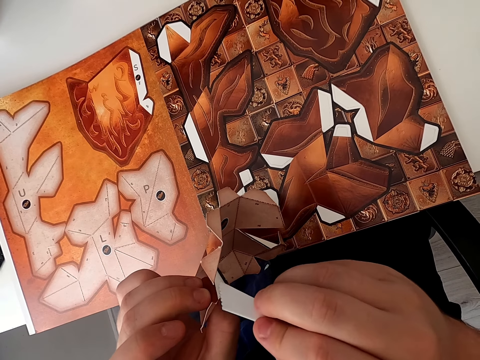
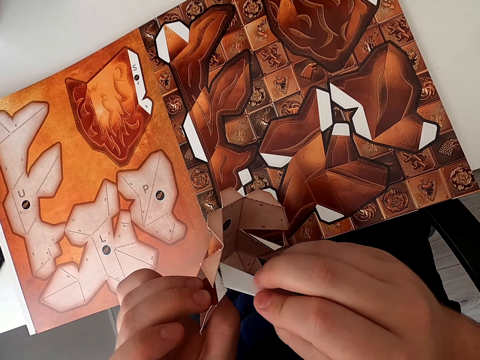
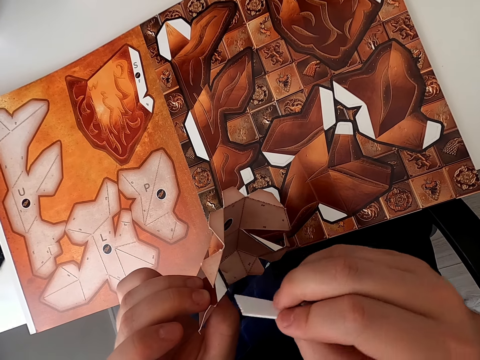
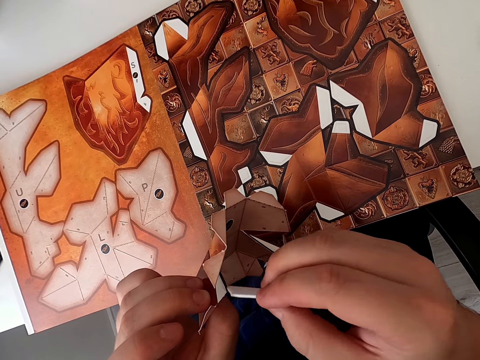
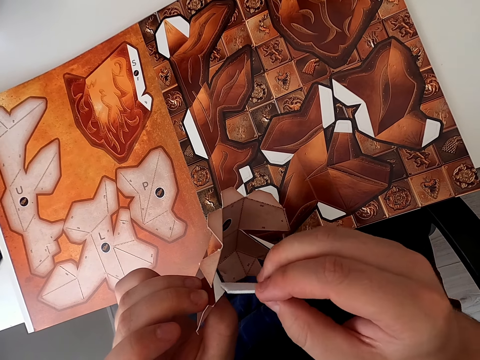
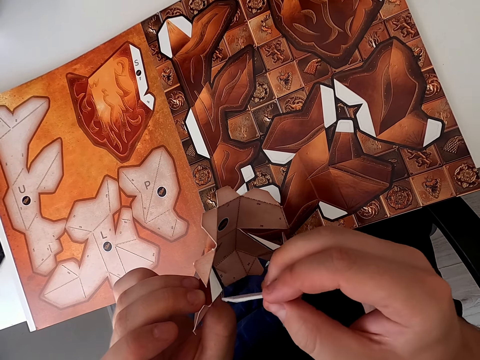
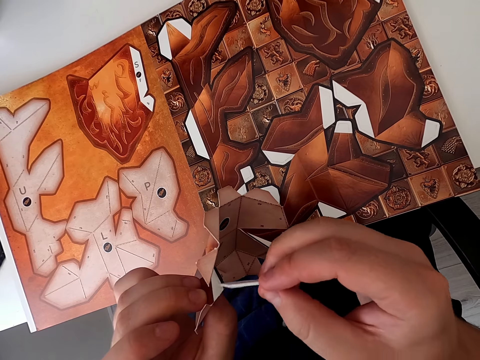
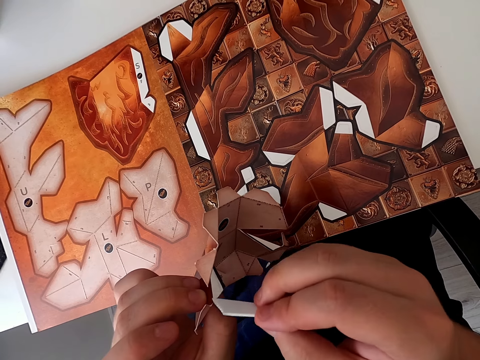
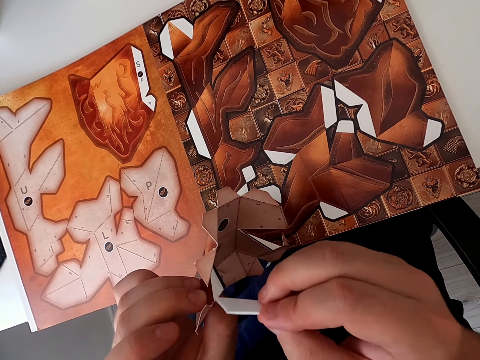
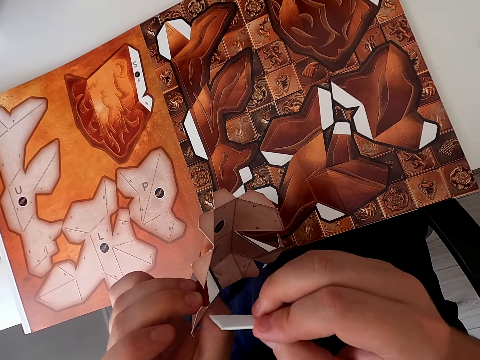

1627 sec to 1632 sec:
The camera wearer applies glue on the paper craft with the emboss board. They apply glue on the paper craft with the emboss board again.

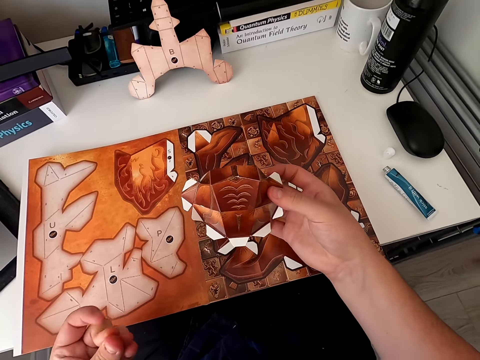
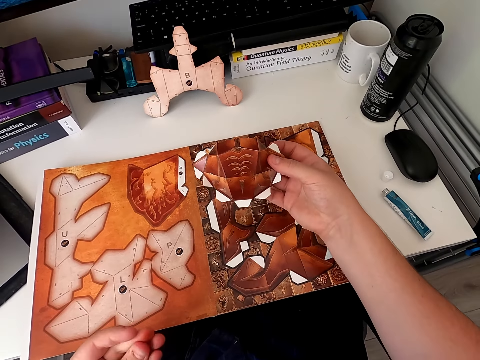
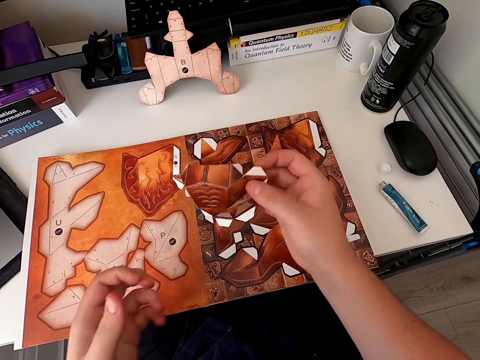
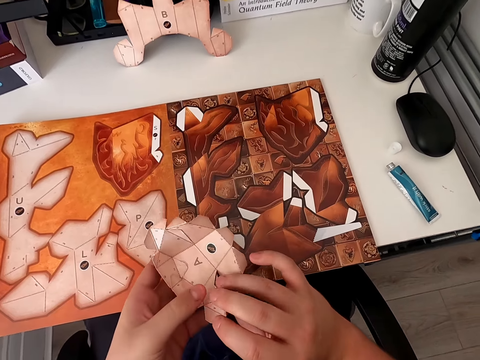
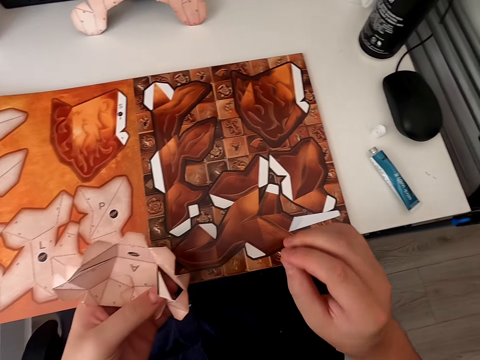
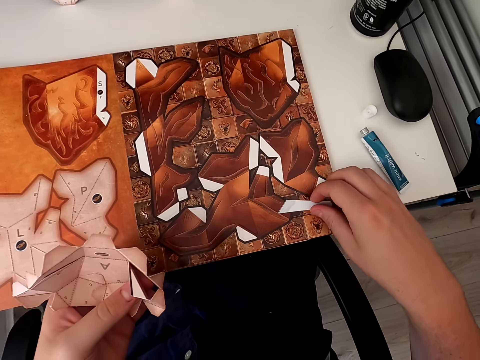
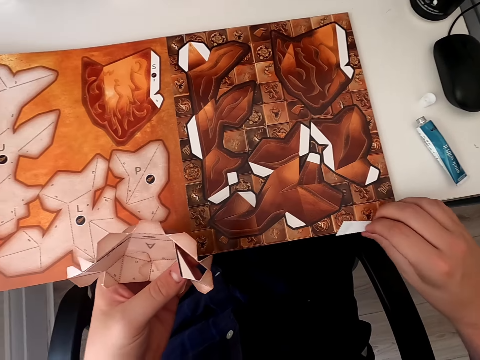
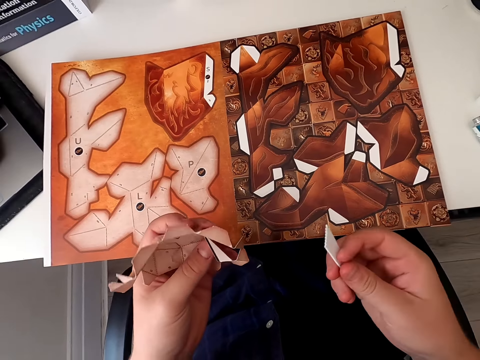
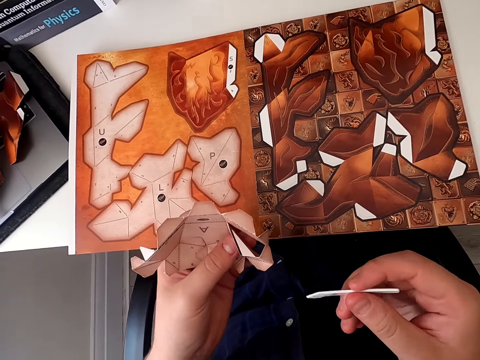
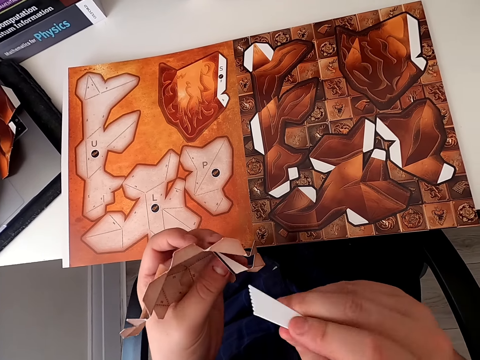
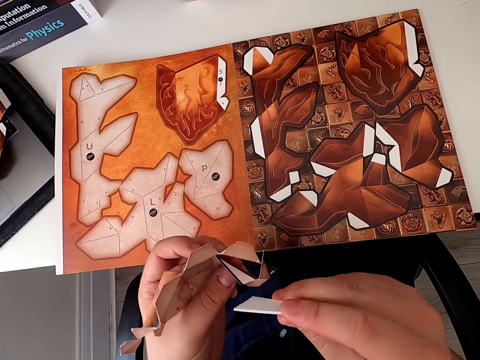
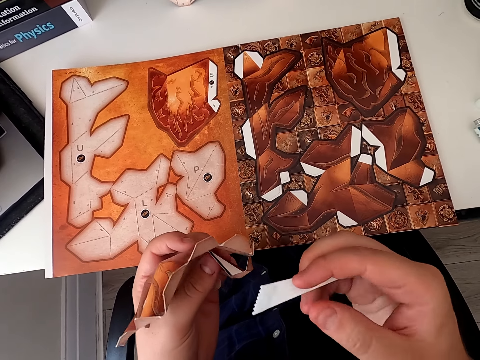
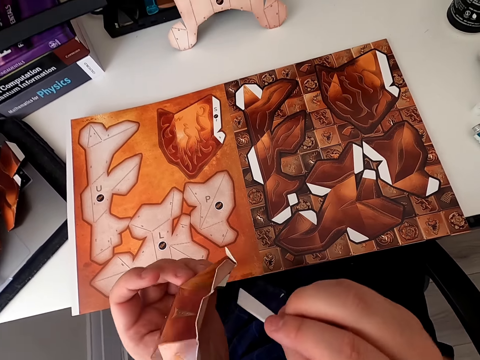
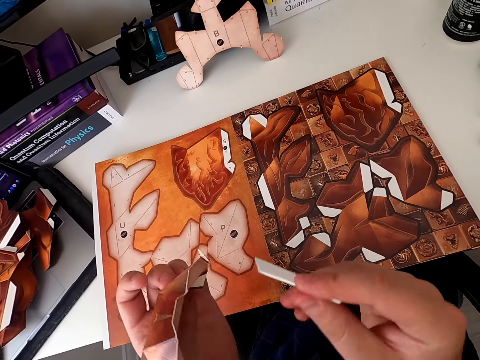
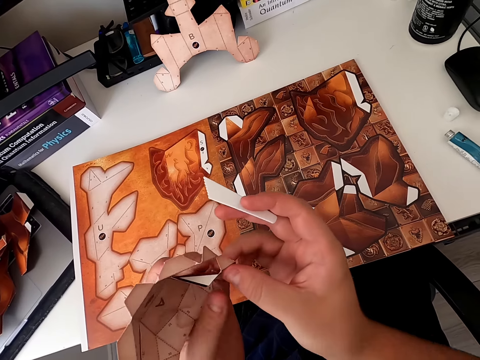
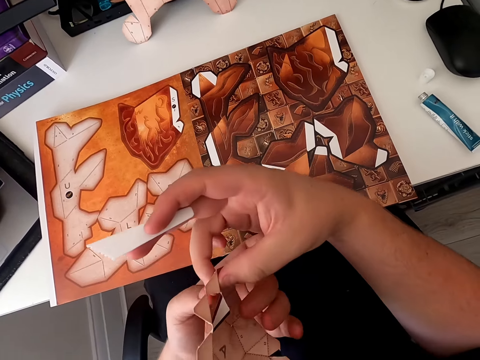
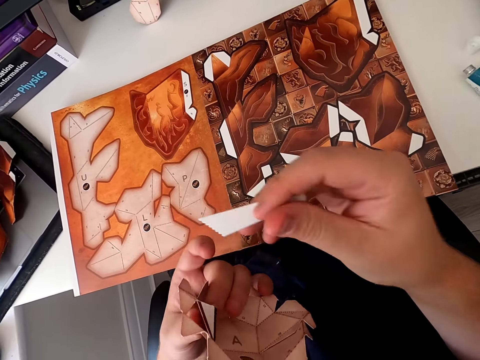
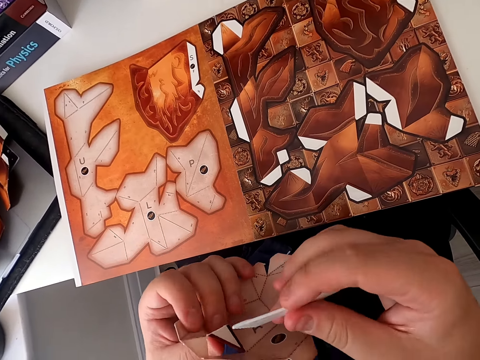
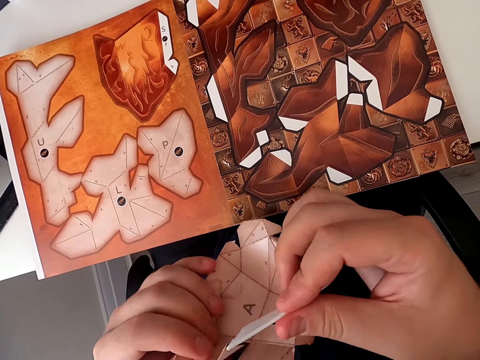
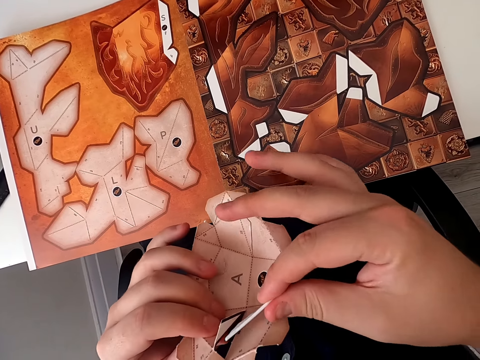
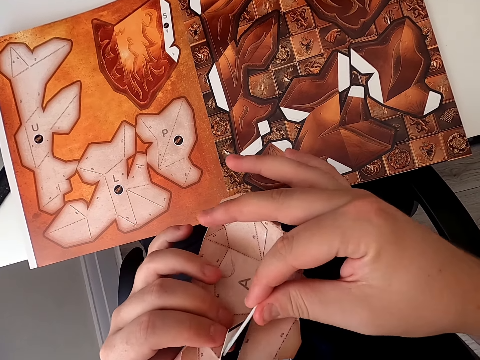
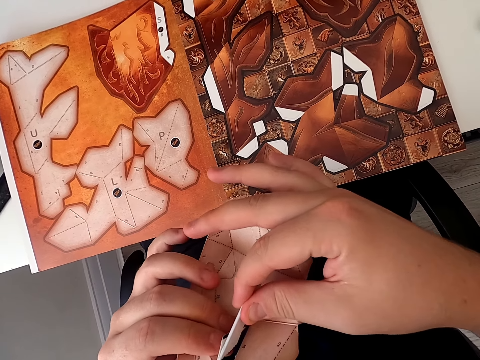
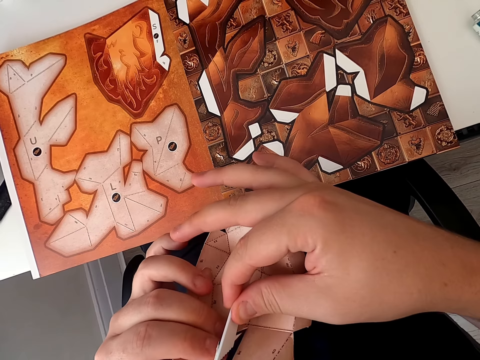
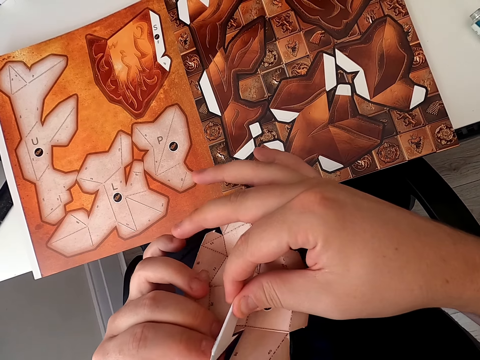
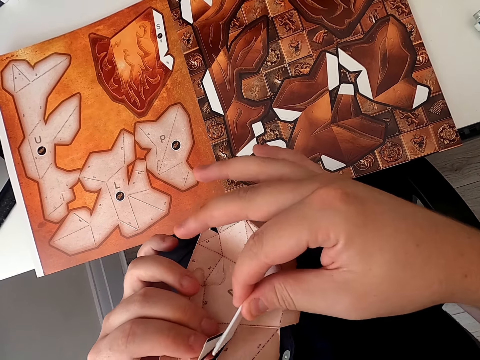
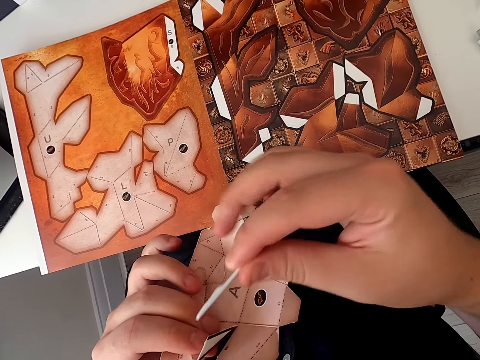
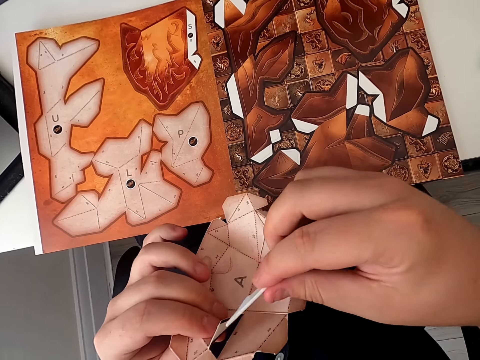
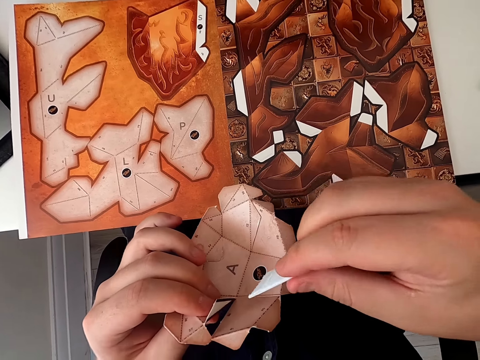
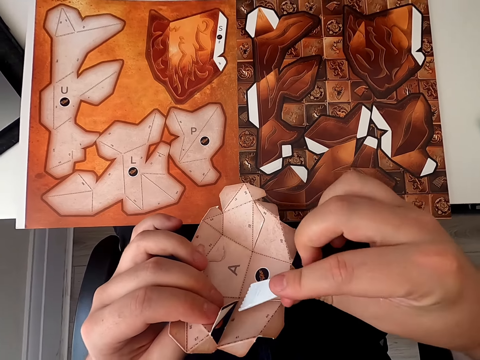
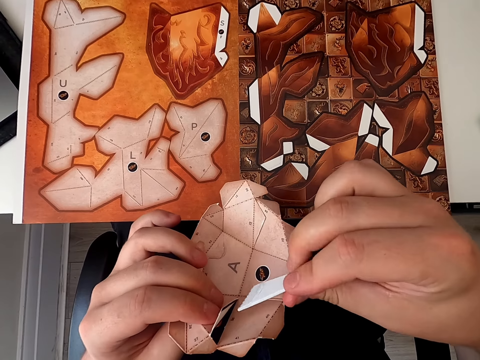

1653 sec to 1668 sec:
The camera wearer turns the paper craft. They pick up the emboss board. They turn the paper craft. They apply glue on the paper craft with the emboss board.

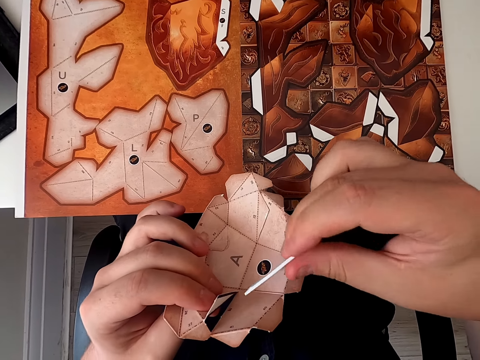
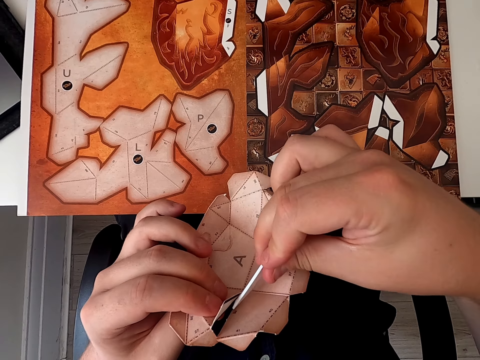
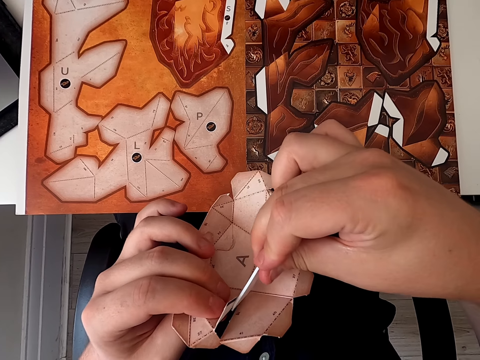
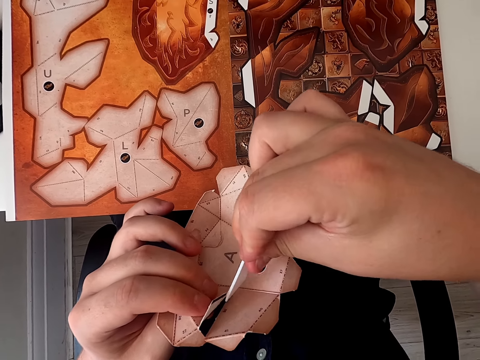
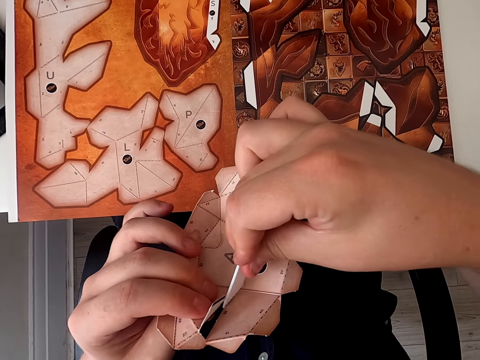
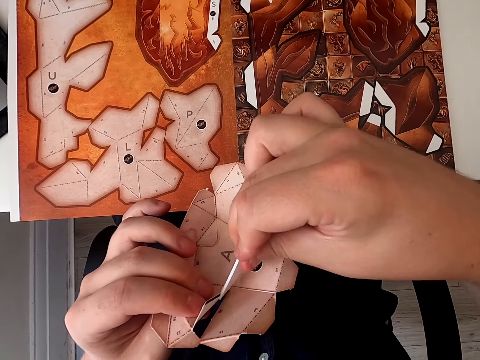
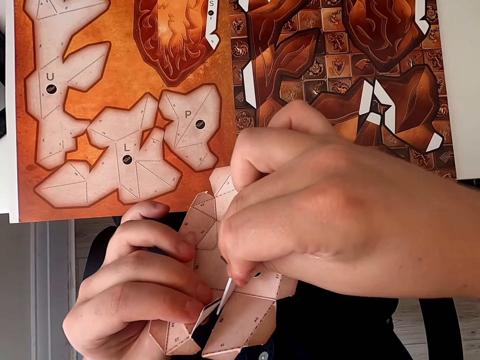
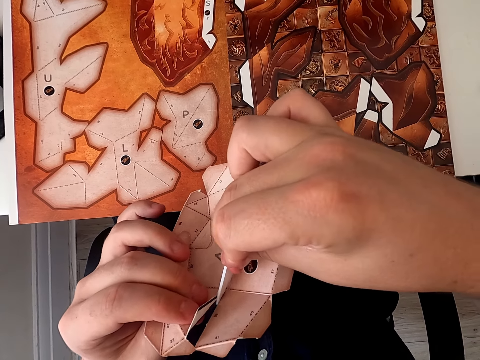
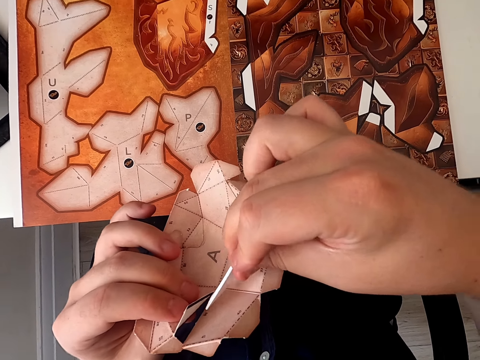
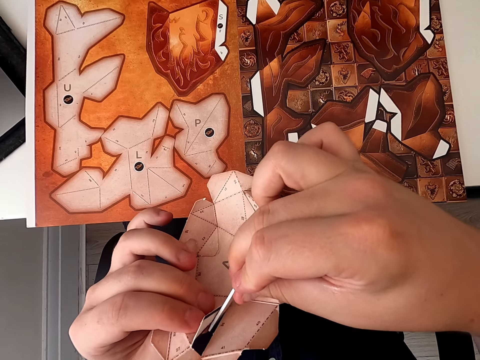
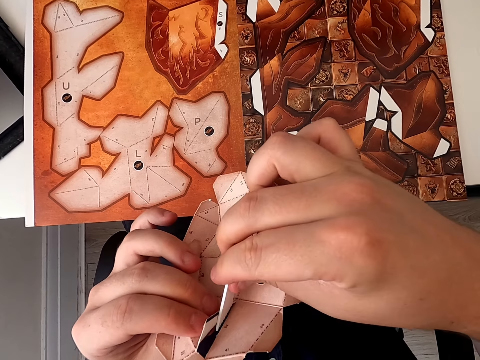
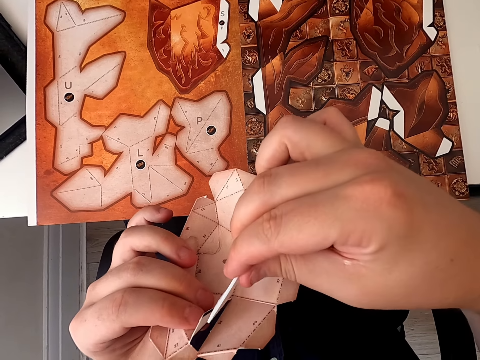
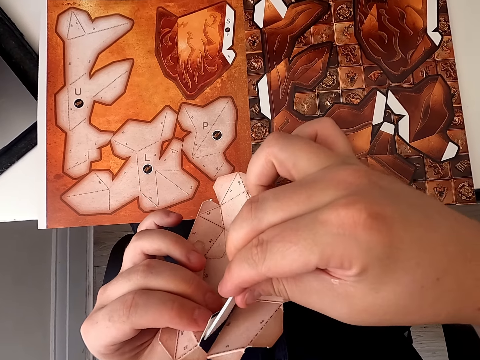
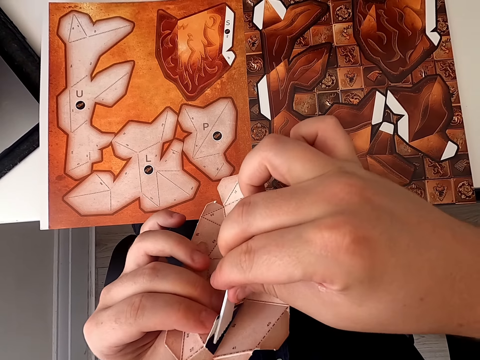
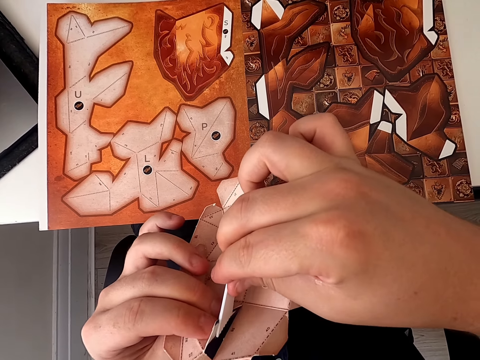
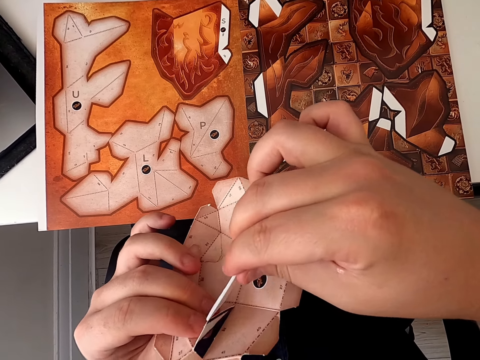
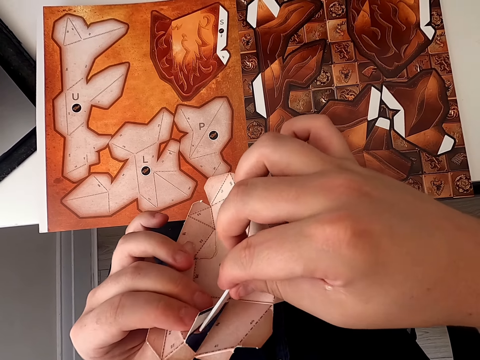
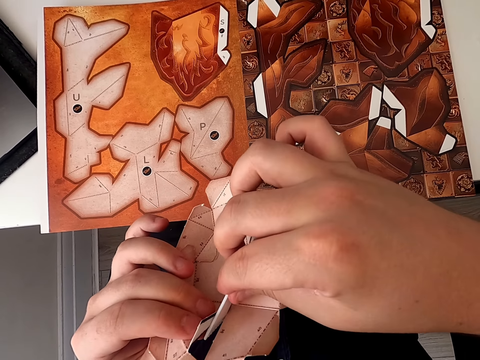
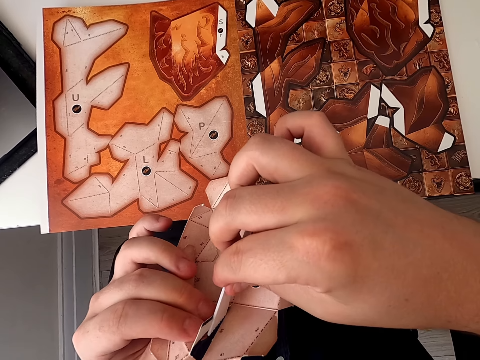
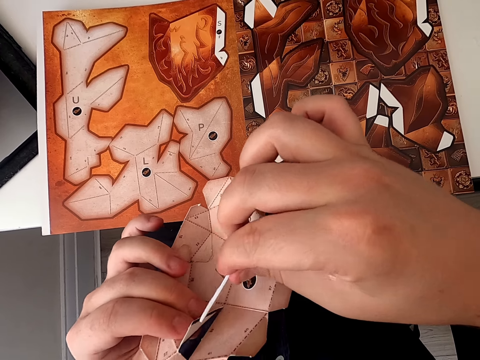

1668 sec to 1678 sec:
The camera wearer applies glue on the paper craft with an emboss board. They apply glue on the paper craft again.
